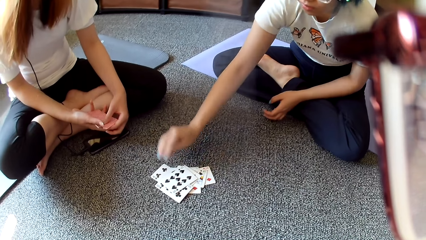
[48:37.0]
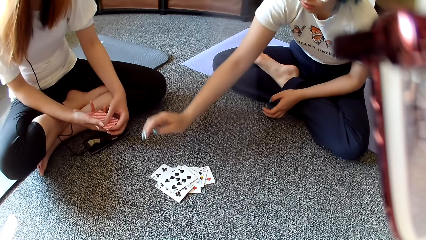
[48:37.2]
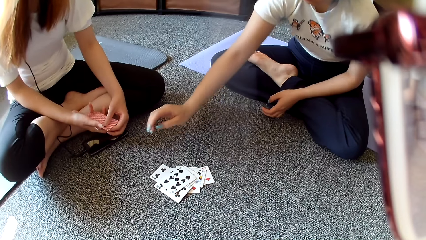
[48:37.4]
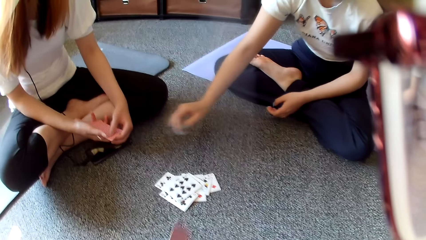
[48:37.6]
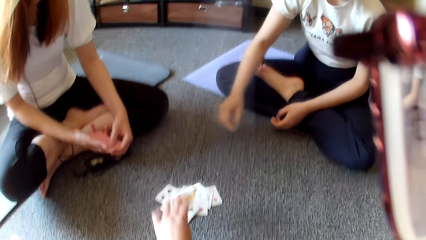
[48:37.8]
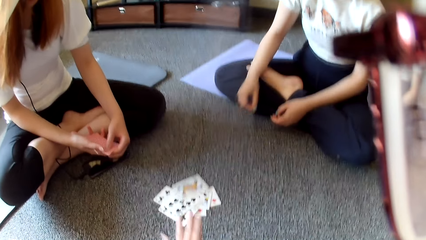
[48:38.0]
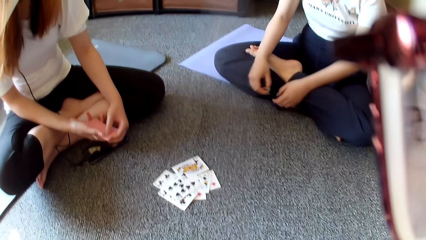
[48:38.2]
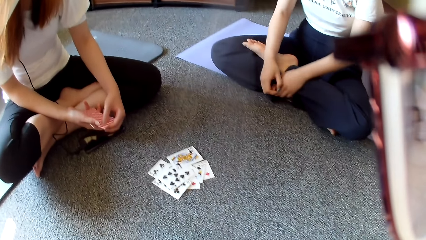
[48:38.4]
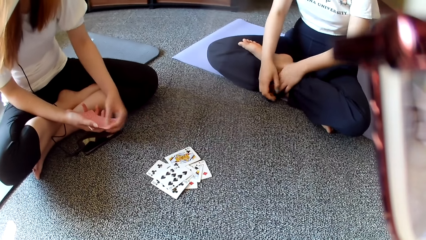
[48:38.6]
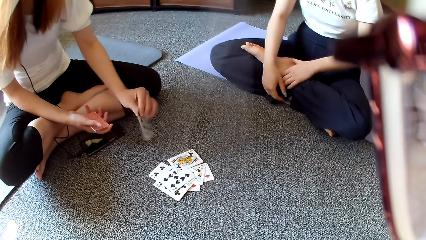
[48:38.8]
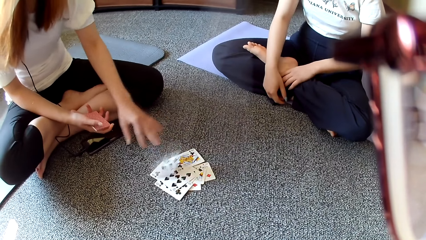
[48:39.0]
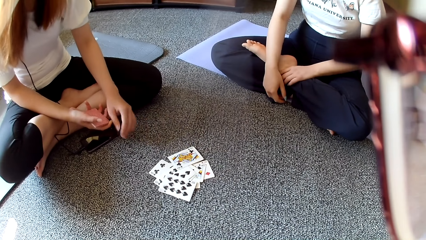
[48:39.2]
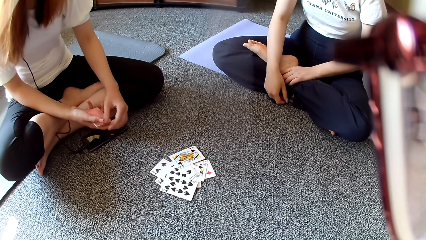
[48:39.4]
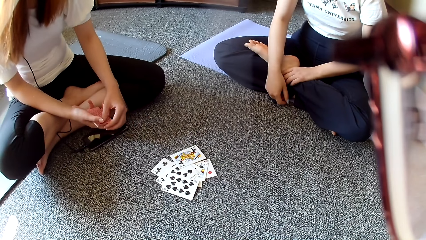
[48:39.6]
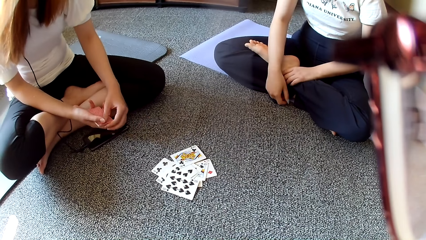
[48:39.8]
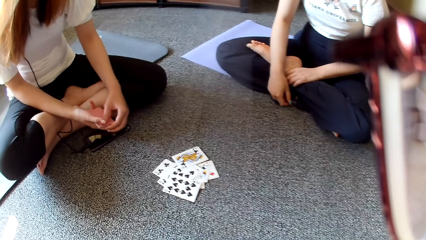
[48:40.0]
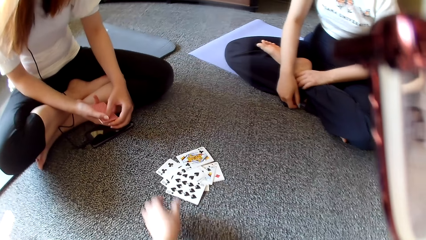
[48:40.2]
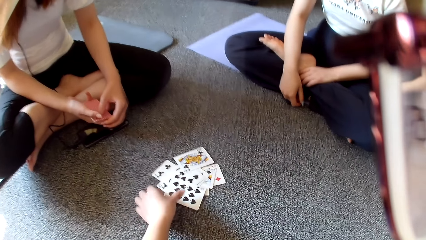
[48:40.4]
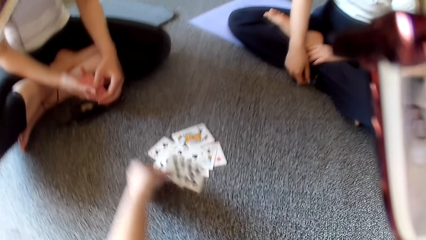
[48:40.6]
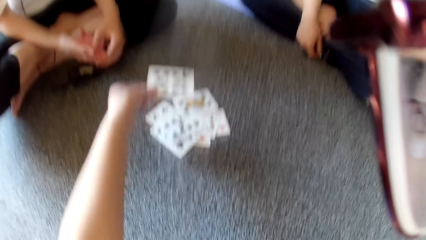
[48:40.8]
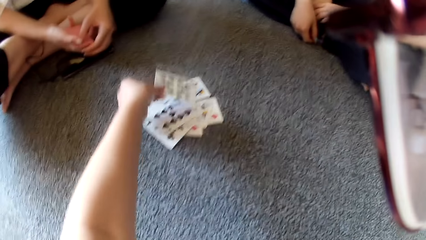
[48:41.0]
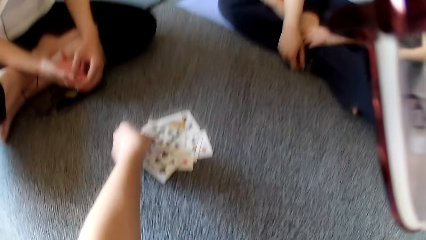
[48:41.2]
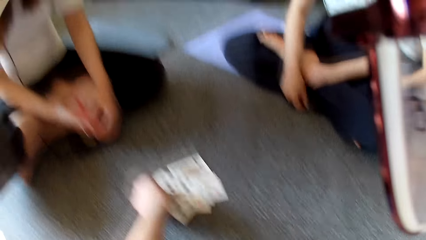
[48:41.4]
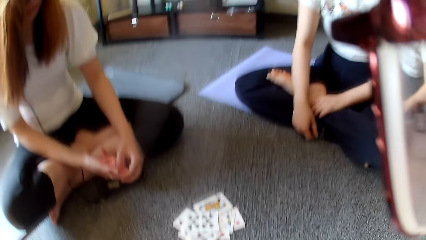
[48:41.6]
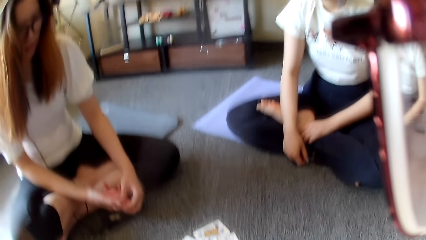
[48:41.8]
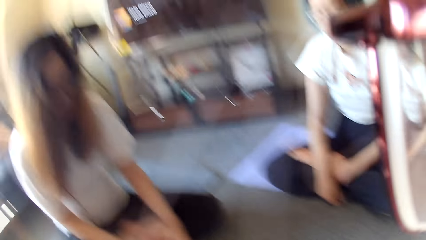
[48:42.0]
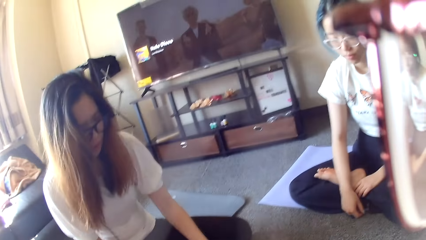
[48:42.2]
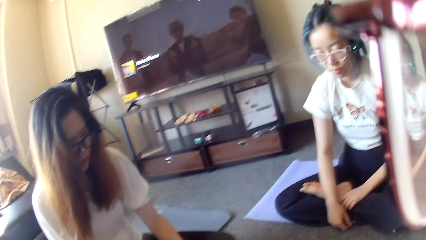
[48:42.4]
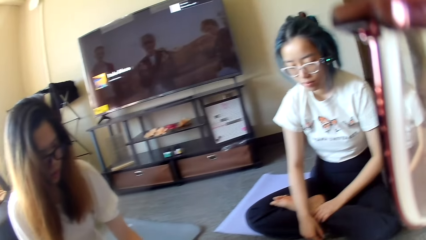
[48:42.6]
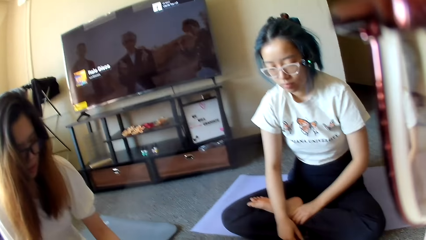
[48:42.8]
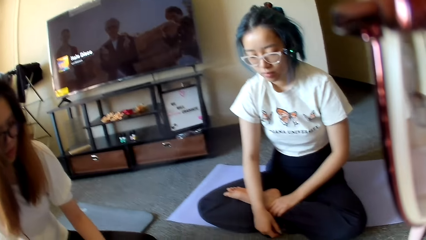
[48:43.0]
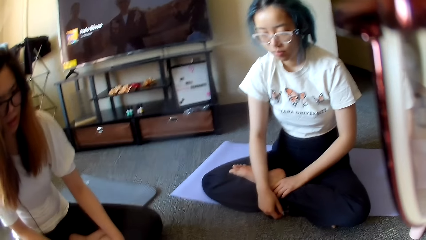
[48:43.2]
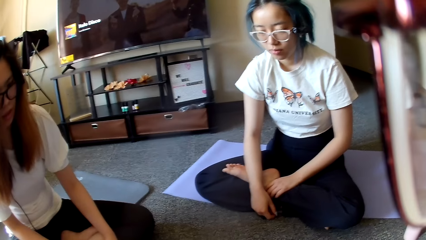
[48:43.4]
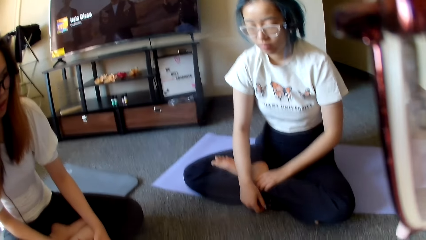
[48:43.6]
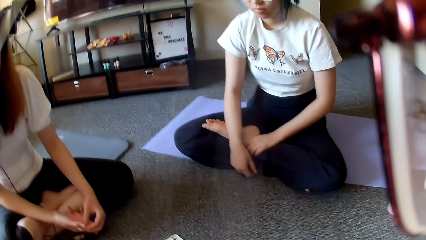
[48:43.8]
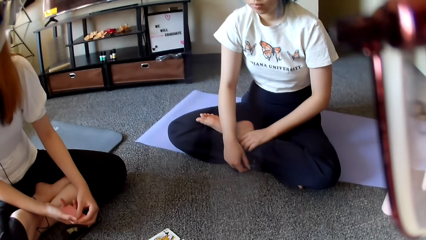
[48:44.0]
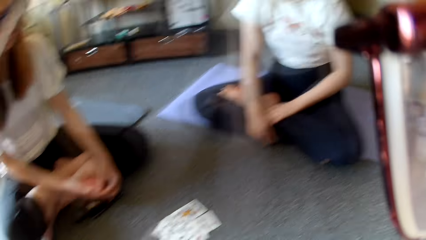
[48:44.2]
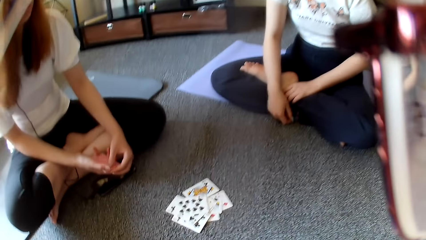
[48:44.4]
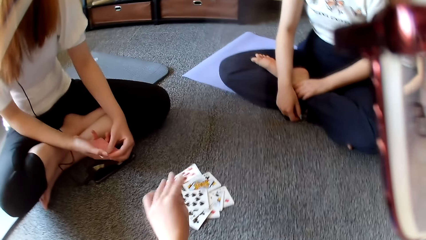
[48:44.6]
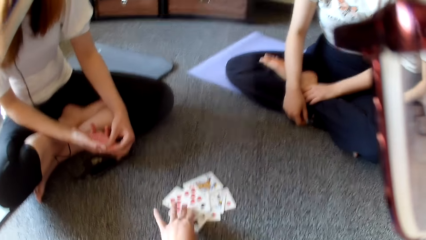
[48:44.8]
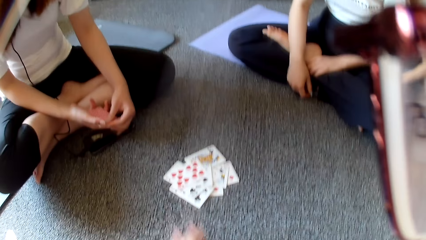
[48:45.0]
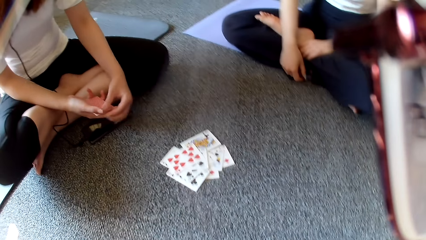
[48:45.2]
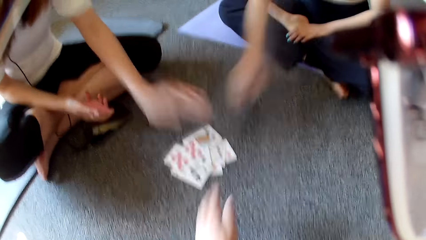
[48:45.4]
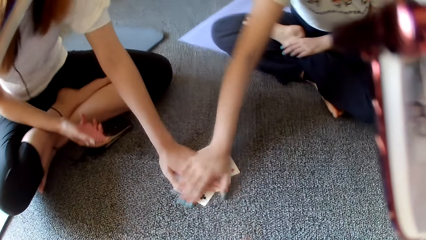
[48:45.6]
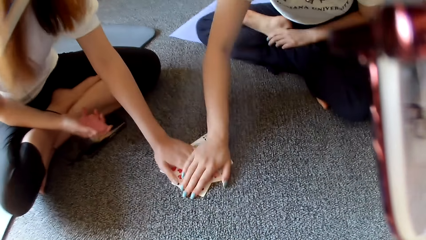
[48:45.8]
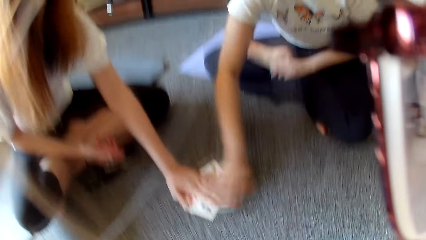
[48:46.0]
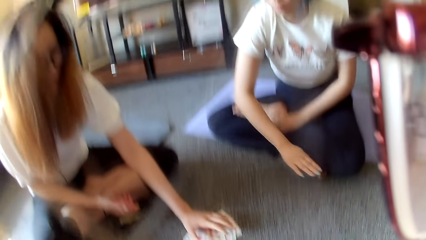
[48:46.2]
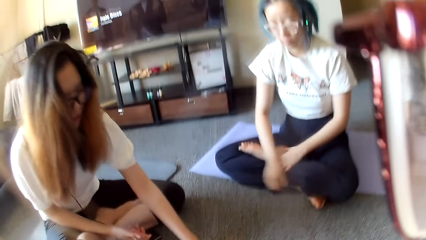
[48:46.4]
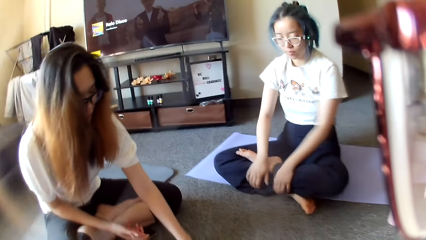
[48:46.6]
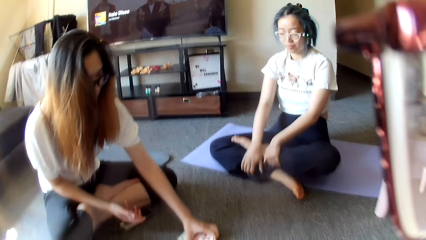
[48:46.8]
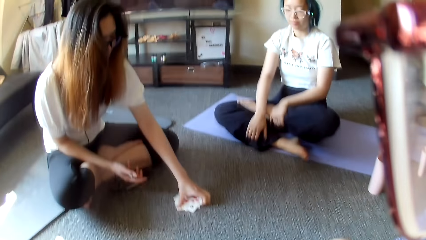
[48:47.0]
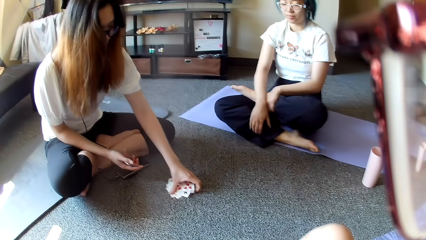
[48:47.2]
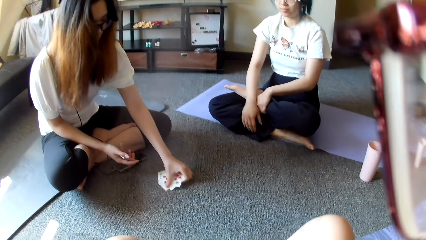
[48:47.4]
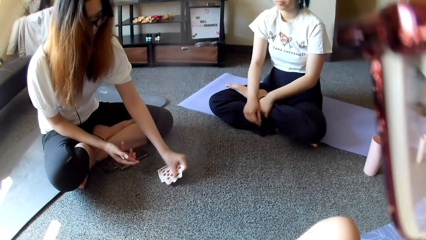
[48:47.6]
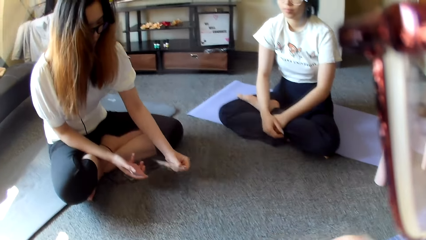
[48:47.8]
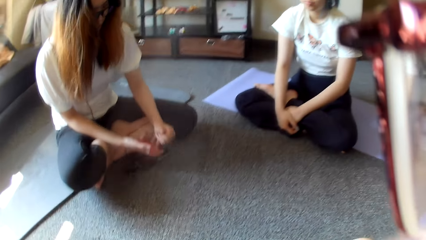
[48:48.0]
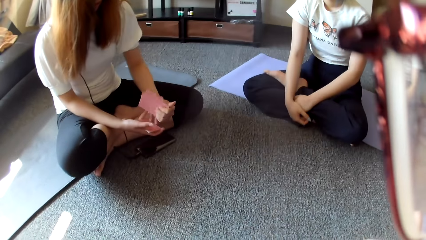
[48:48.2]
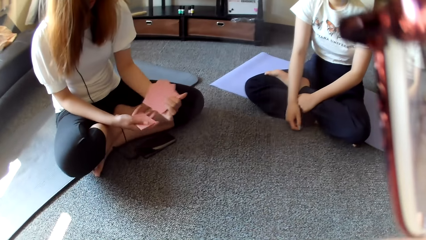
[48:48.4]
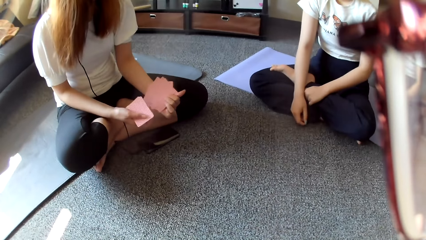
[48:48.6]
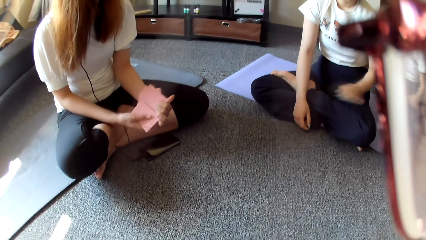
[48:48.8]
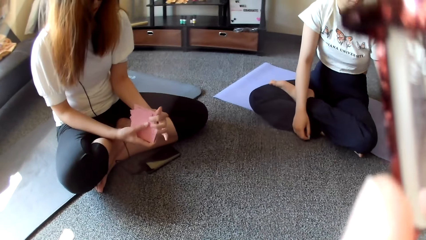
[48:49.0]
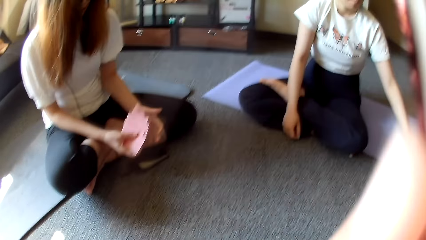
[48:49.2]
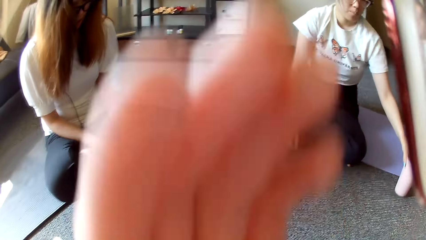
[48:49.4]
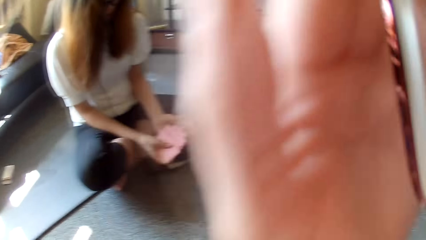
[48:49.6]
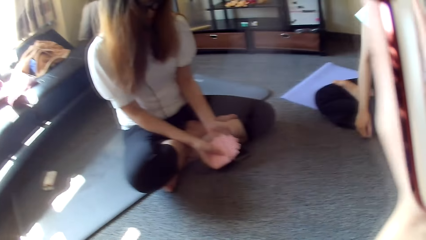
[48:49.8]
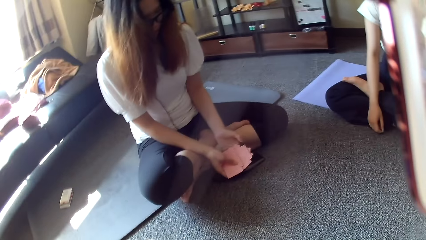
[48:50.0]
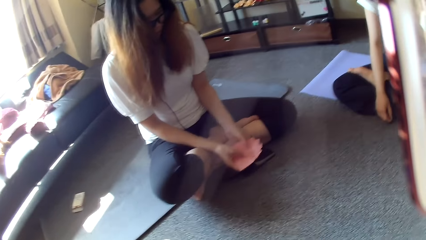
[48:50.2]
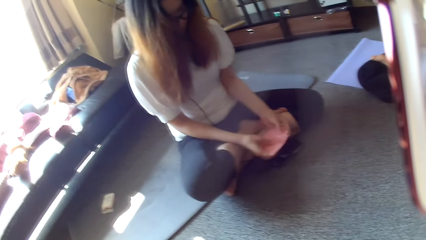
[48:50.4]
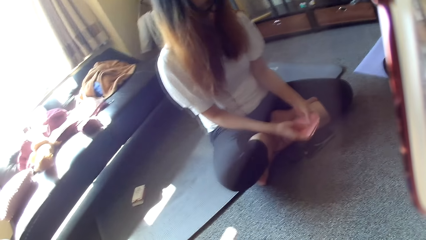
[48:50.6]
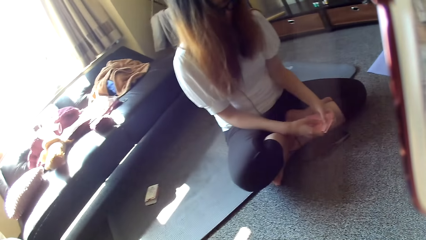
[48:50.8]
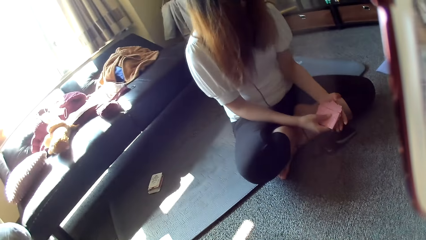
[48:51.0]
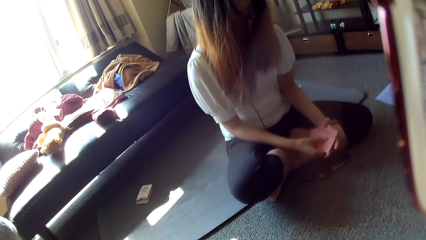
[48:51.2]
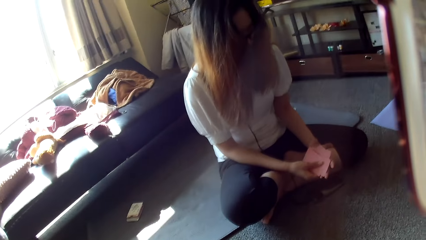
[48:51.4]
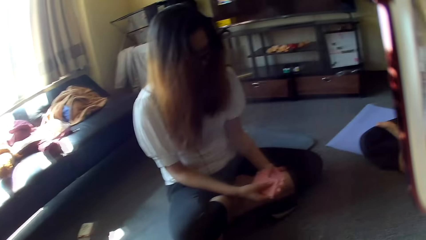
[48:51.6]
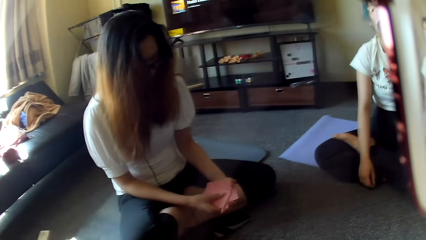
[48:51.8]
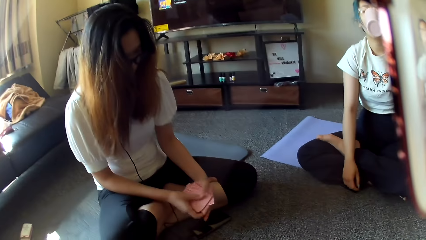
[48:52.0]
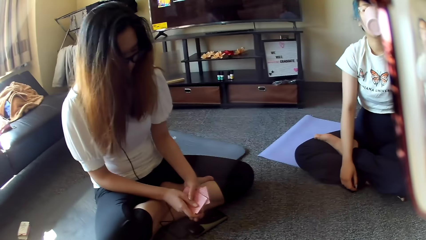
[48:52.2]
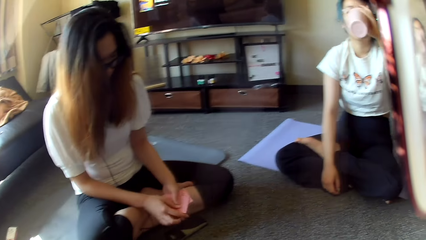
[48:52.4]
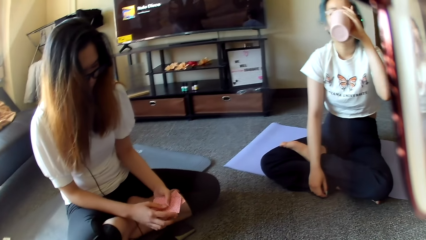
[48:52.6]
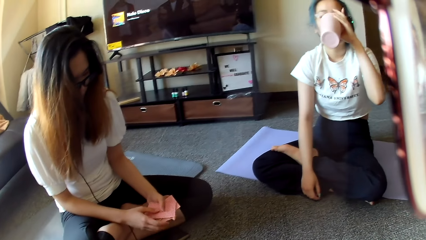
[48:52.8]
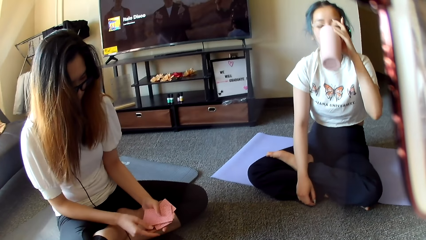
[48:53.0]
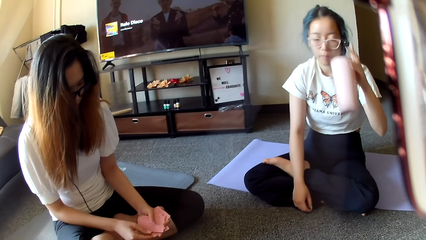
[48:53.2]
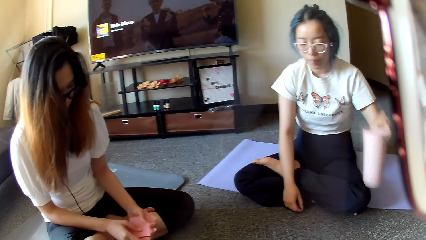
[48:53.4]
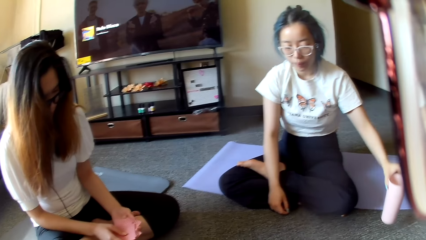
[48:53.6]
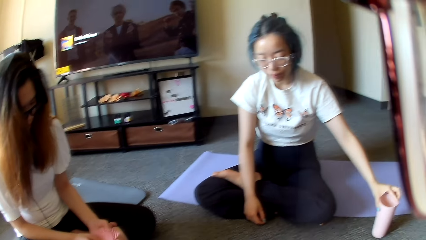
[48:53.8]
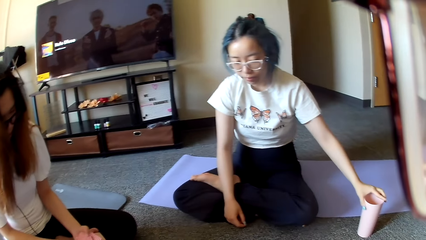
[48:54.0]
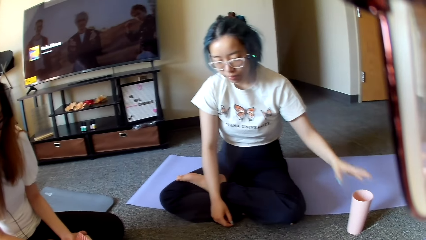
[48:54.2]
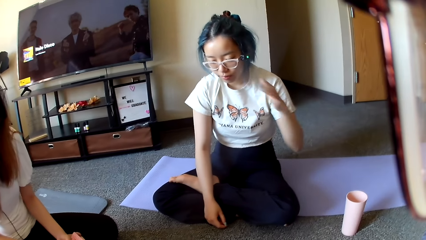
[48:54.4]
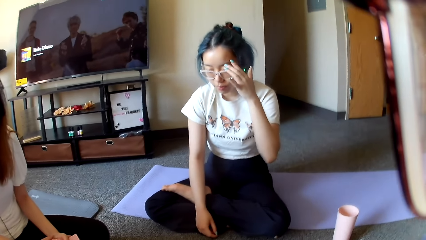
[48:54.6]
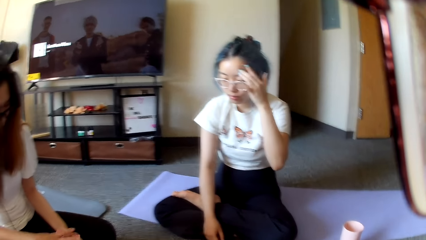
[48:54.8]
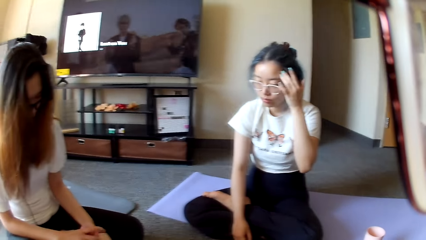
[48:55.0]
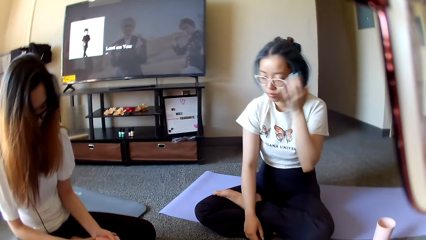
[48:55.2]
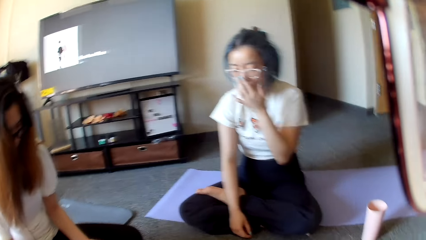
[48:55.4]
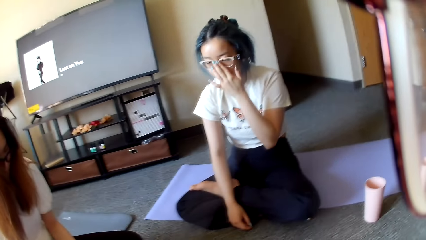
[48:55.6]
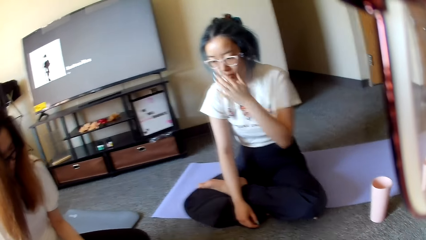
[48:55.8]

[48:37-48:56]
A woman plays poker and places a card on the floor. The camera wearer plays poker and places a card on the floor. Another woman plays poker and places a card on the floor. The camera wearer picks a card. They play poker and place a card on the floor. The first woman holds the cards. The other woman taps on the floor. The first woman taps on the other woman's hand. The other woman picks the cards. The first woman holds her legs. The camera wearer raises a hand. The other woman selects the card and shuffles the cards. The first woman drinks from a cup, puts the glass down and touches her face.
